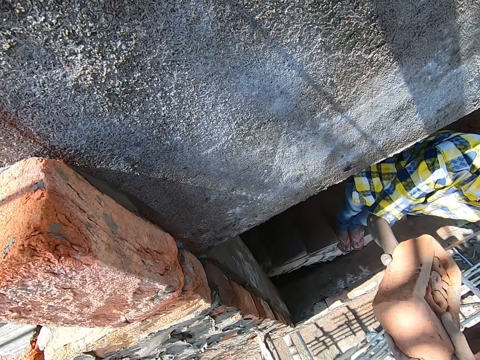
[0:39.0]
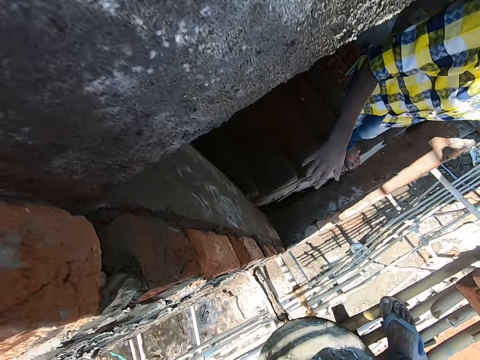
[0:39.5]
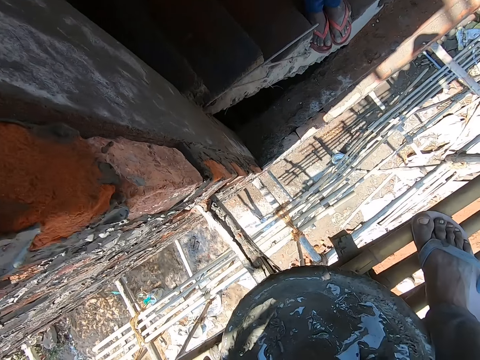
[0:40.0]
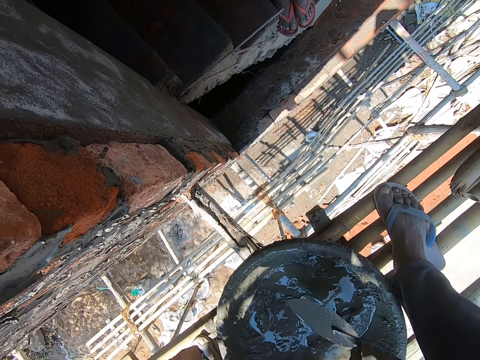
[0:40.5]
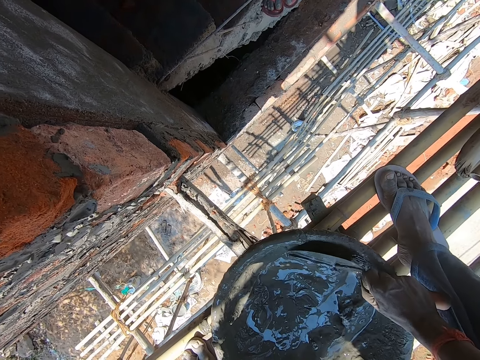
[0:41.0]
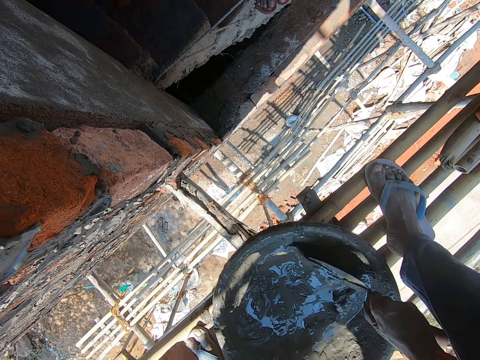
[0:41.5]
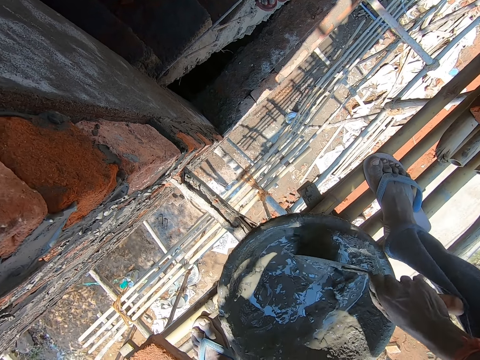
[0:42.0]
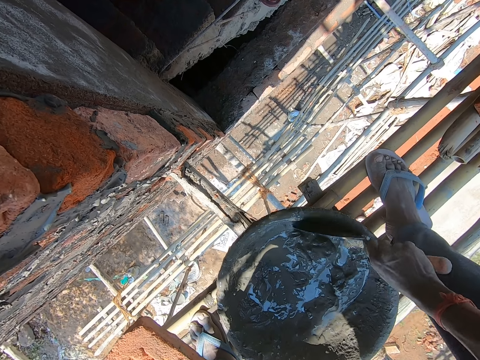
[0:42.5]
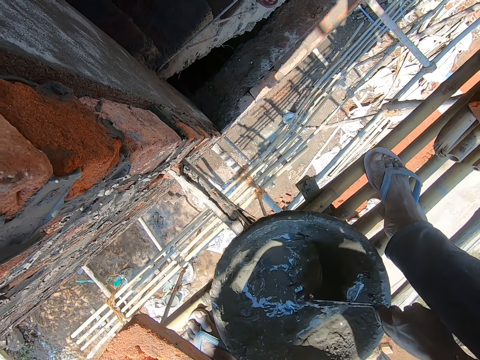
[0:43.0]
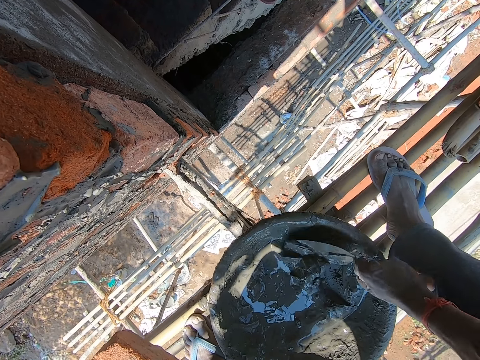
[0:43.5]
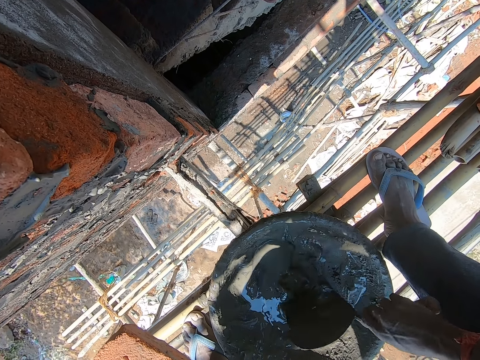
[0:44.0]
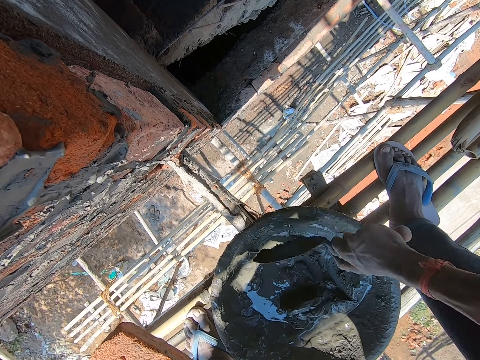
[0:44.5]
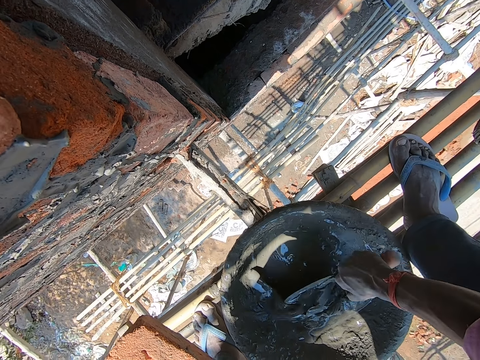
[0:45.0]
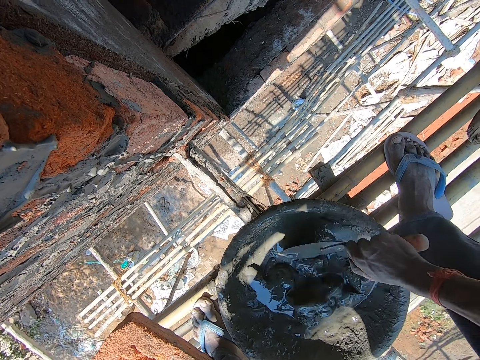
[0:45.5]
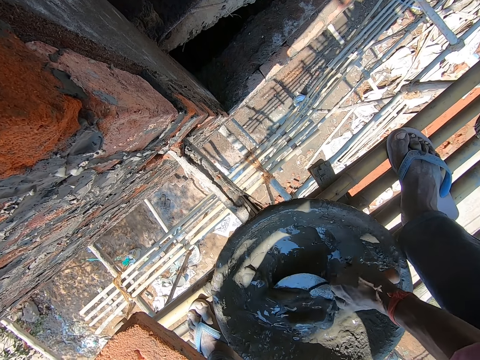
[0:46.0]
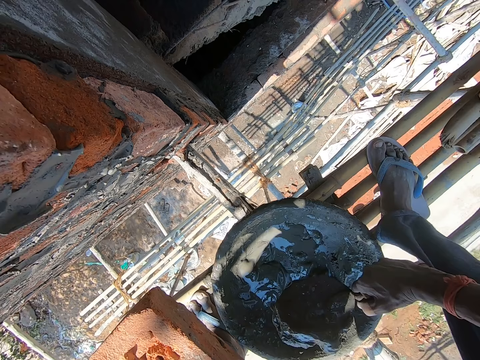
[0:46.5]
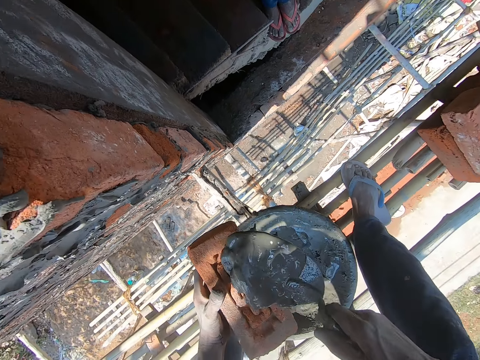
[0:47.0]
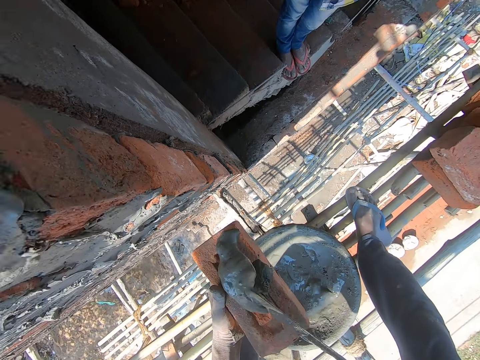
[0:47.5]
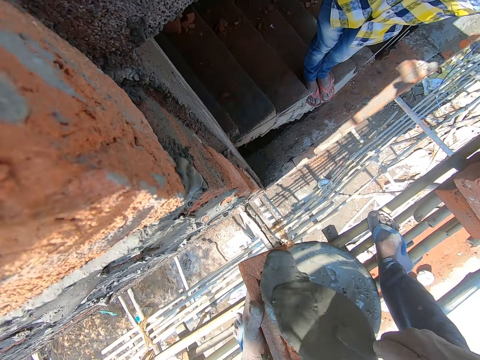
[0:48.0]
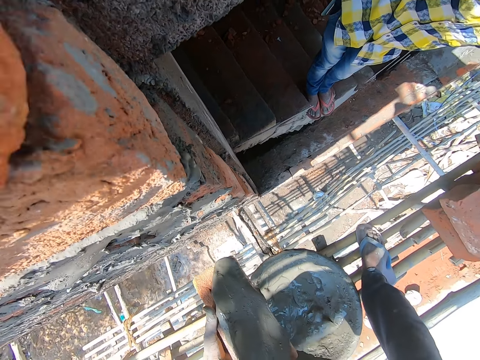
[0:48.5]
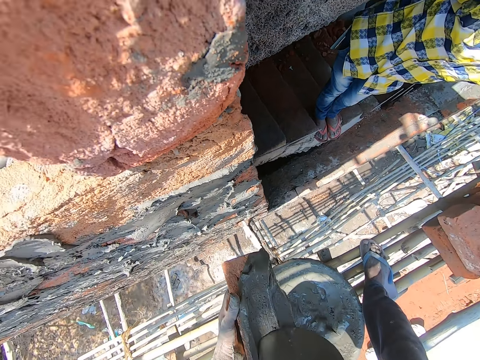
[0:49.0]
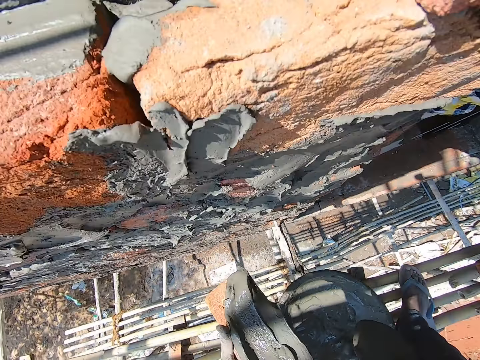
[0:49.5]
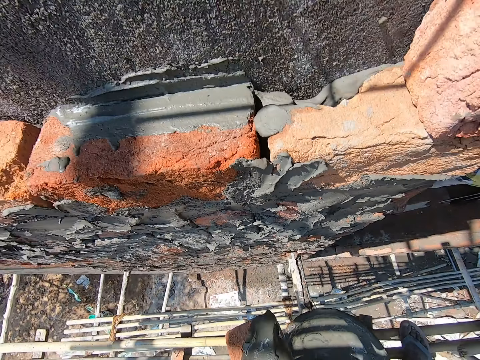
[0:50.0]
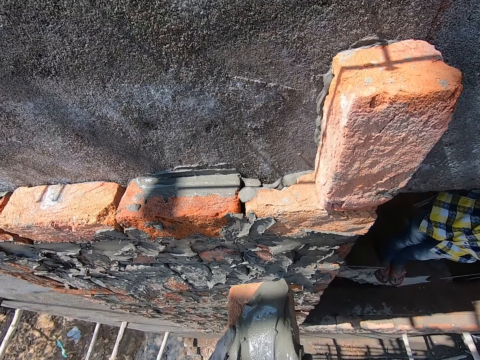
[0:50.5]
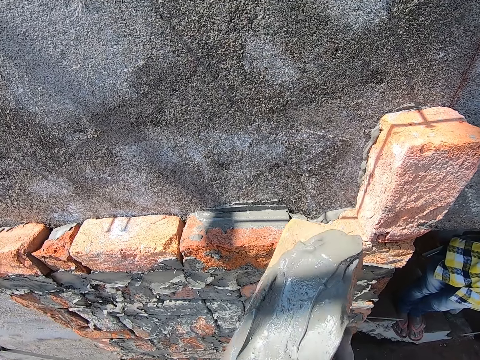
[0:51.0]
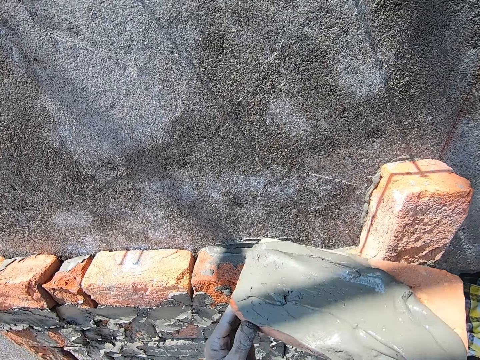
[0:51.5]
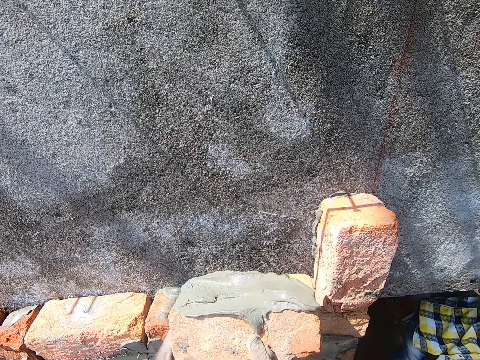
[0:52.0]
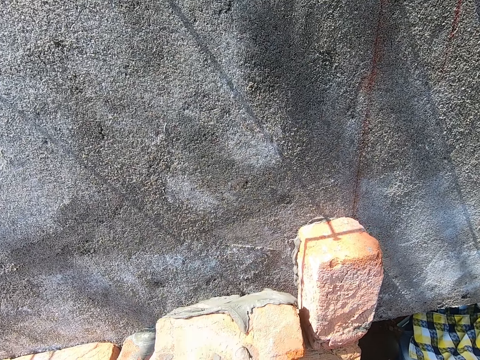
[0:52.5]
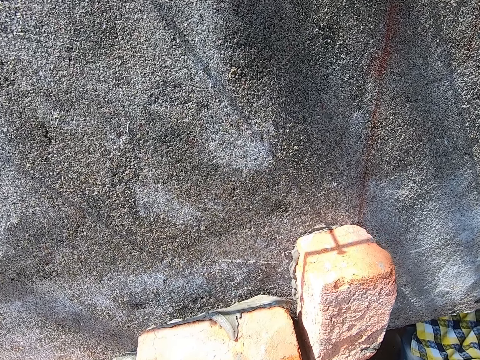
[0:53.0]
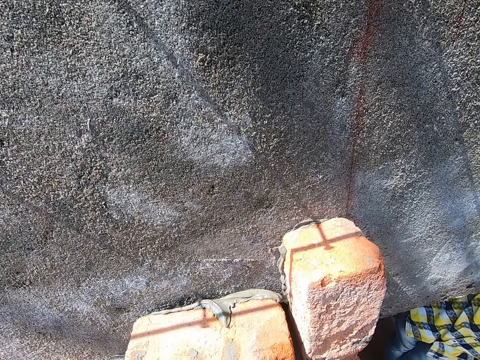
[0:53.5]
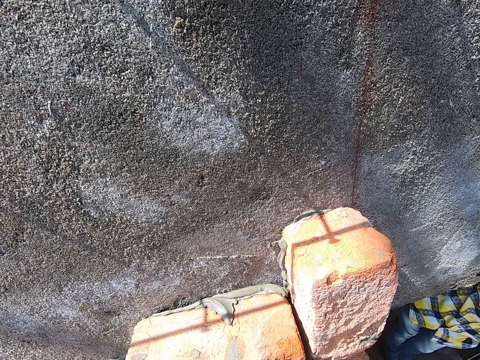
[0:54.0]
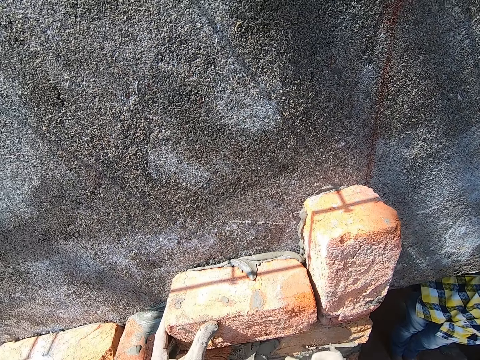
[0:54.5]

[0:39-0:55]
A person holds a brick. The camera wearer takes the brick from the person. They pick up a trowel. They hold the trowel in the basin. They pick cement with the trowel. They mix concrete in the basin. They scoop concrete in the basin. They spread the concrete on the brick. They place down the trowel. They lift the brick. They hold the brick with the right hand. They raise the brick. They hold the brick with both hands. They build the wall with the brick.

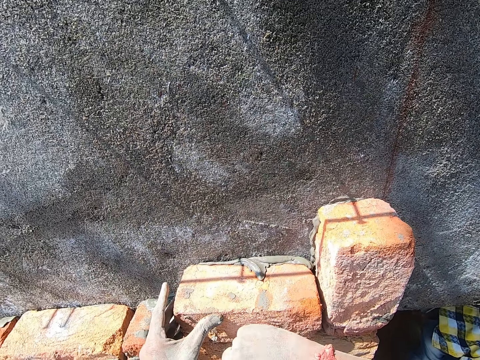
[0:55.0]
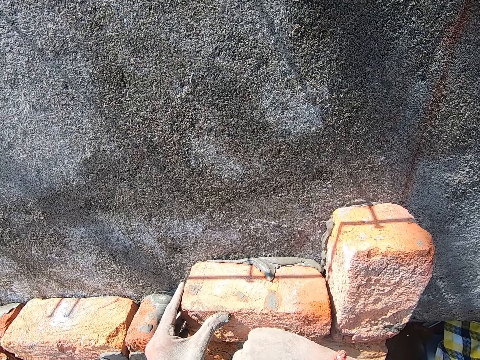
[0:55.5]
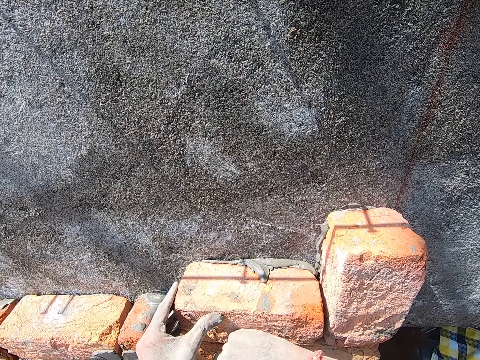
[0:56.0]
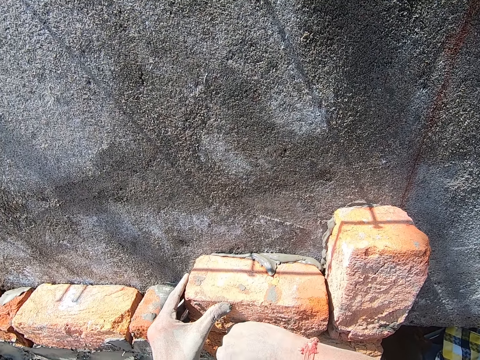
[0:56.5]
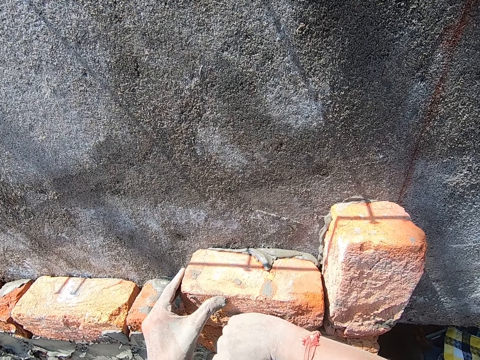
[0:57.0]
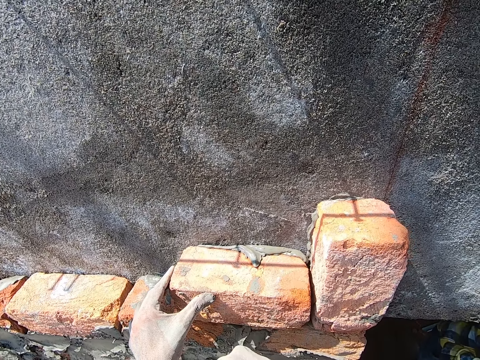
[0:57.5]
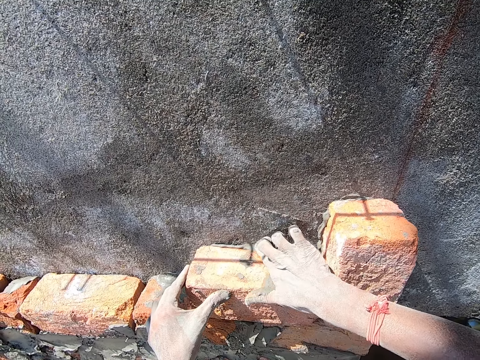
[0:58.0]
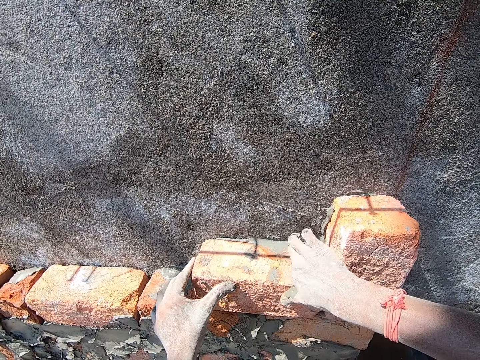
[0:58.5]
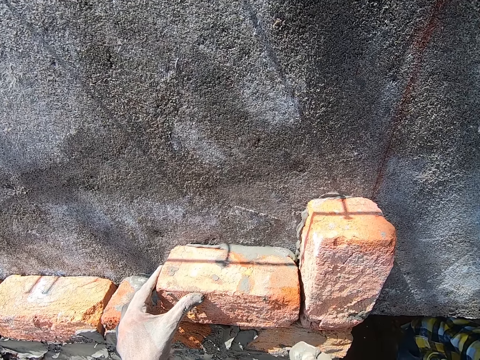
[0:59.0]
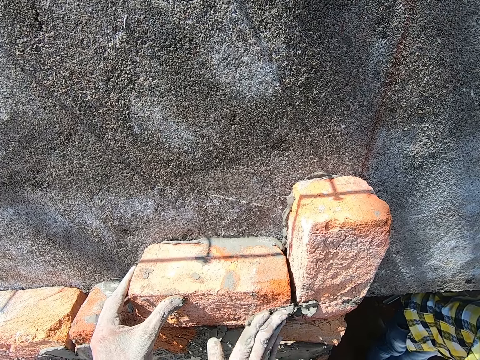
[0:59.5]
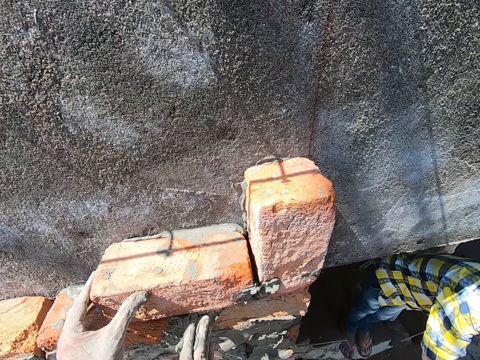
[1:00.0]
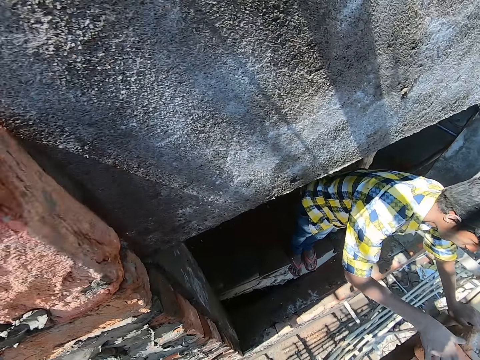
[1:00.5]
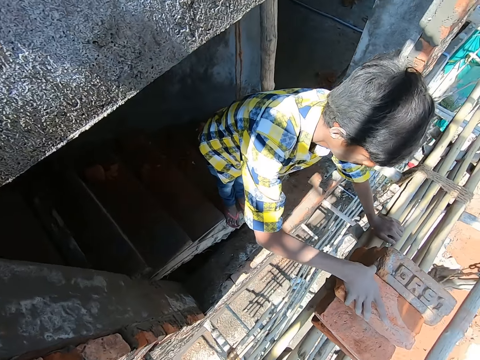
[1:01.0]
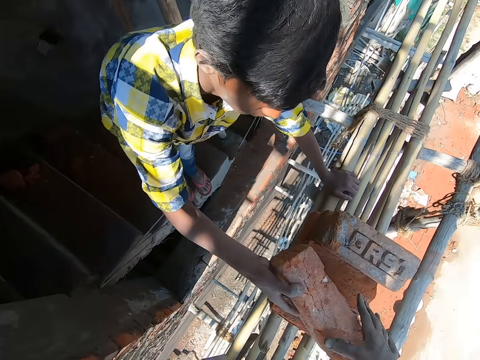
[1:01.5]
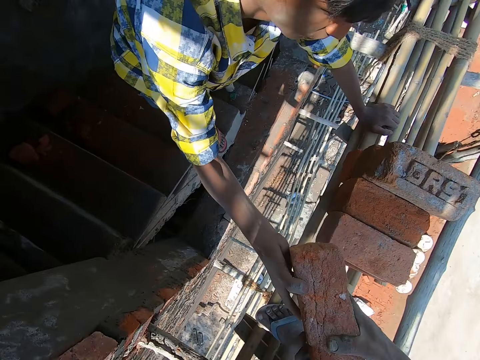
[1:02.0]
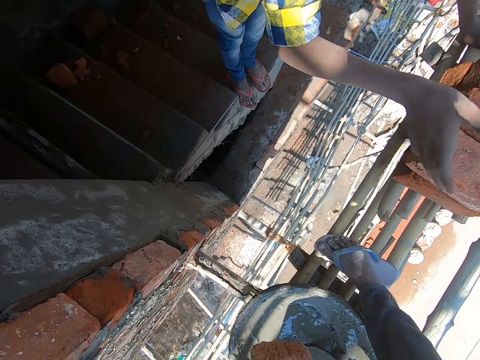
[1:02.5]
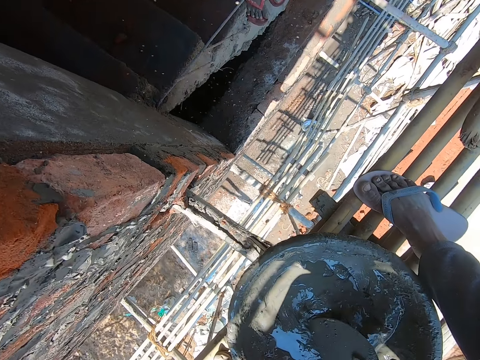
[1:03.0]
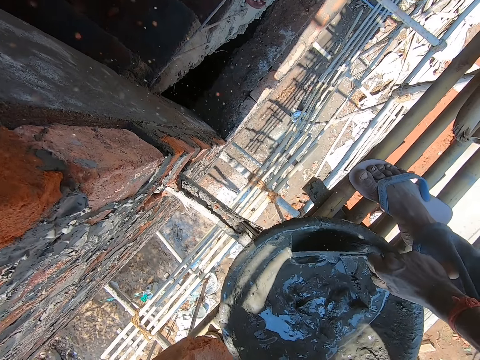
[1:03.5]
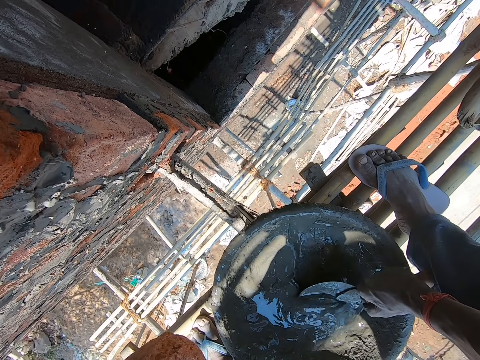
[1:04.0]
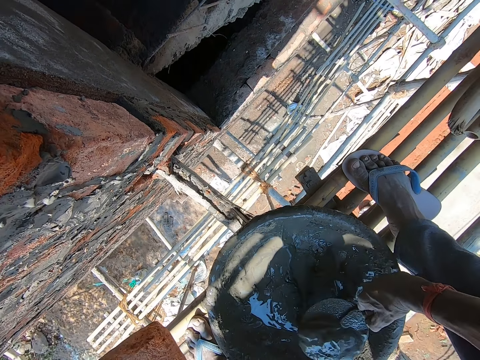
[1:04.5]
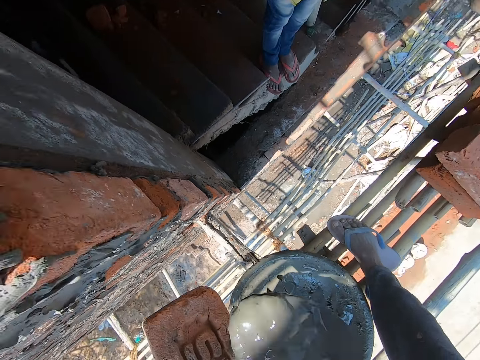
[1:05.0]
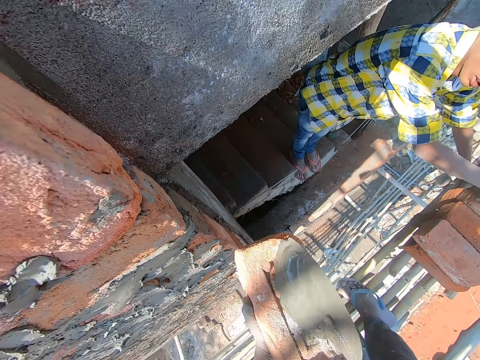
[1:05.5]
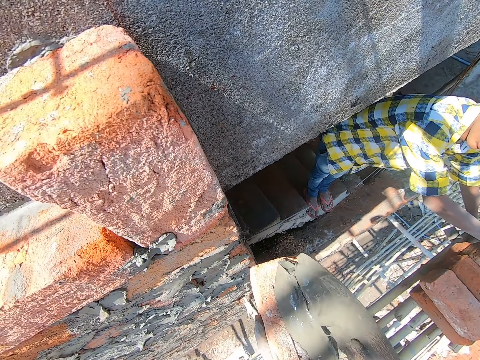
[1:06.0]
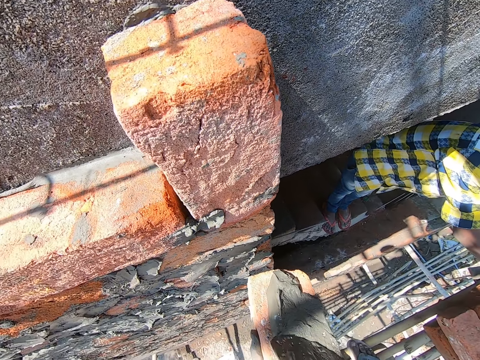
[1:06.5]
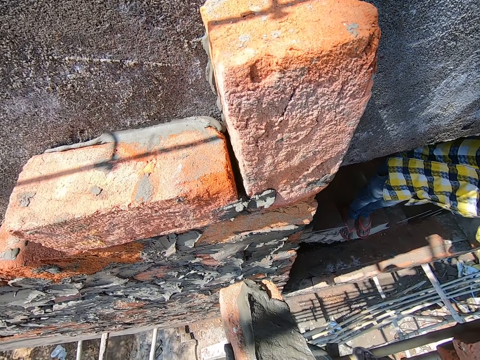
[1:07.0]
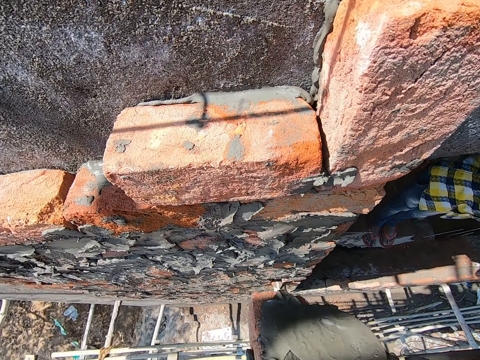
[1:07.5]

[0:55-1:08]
The camera wearer hits the brick with the hand on the wall. They align cement on the brick with a hand. They scoop concrete on the wall. They plaster the bricks with concrete on the hand. They turn. A person holds a brick. The camera wearer takes the brick from the person. They hold the brick with both hands. They pick up a trowel. They hold the brick with the left hand. They hold the trowel in the basin. They scoop concrete in the basin with the trowel. They spread the concrete on the brick.
